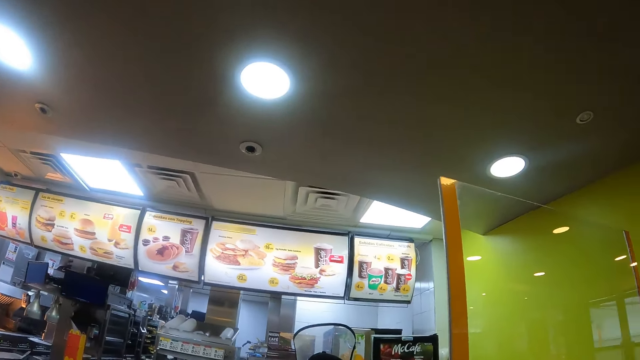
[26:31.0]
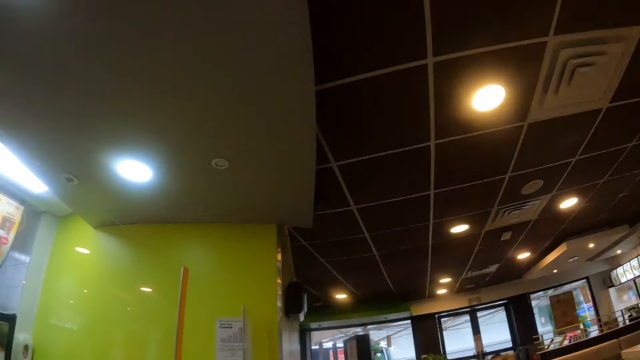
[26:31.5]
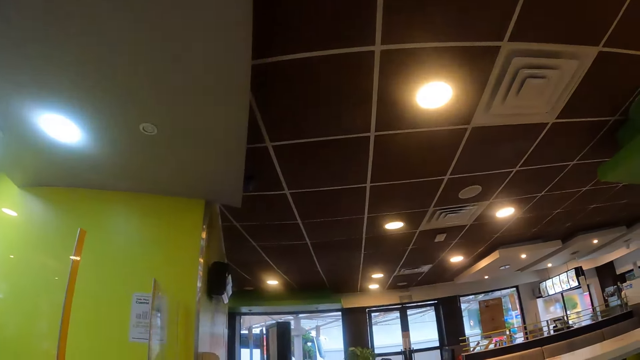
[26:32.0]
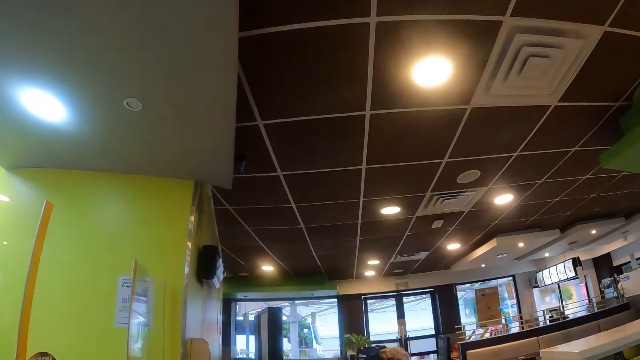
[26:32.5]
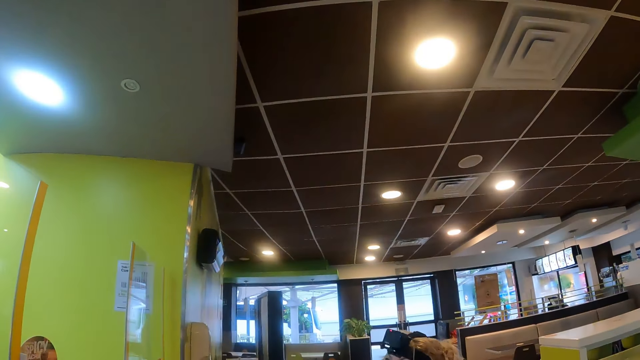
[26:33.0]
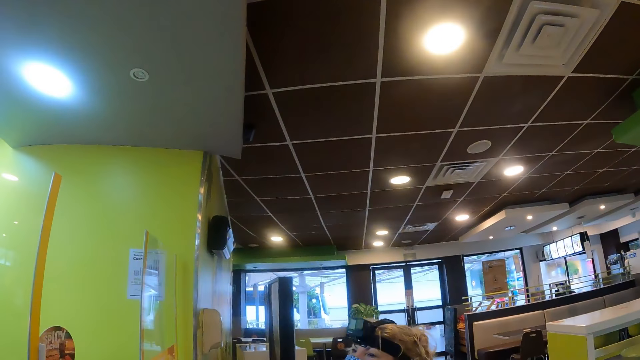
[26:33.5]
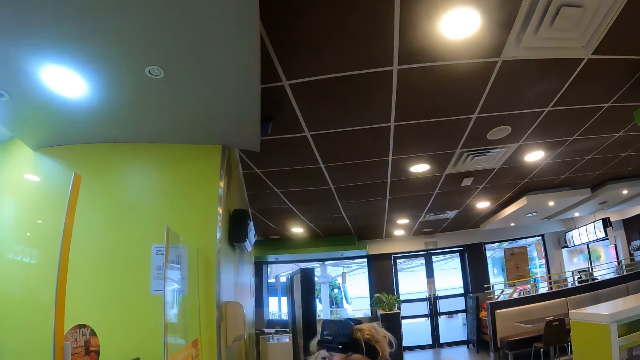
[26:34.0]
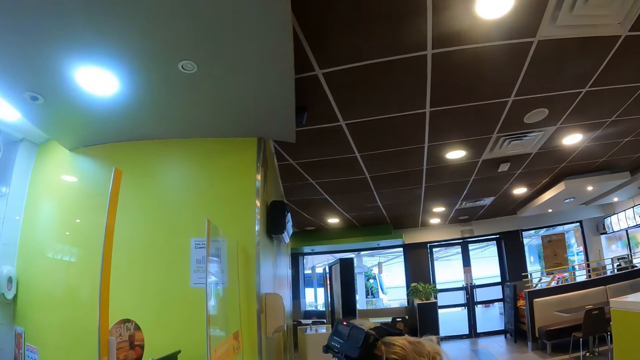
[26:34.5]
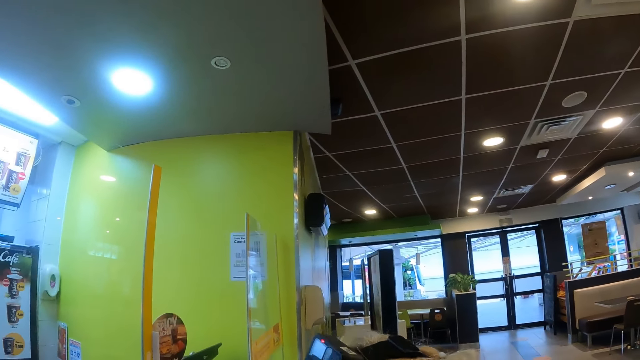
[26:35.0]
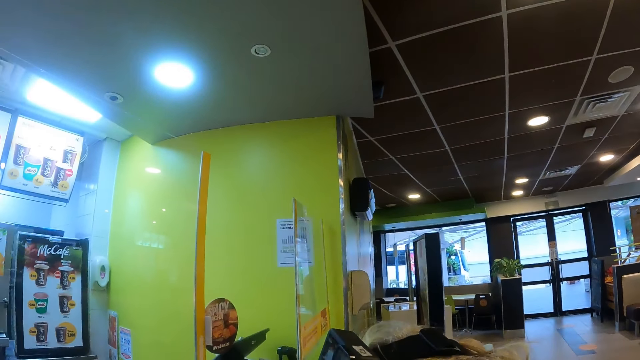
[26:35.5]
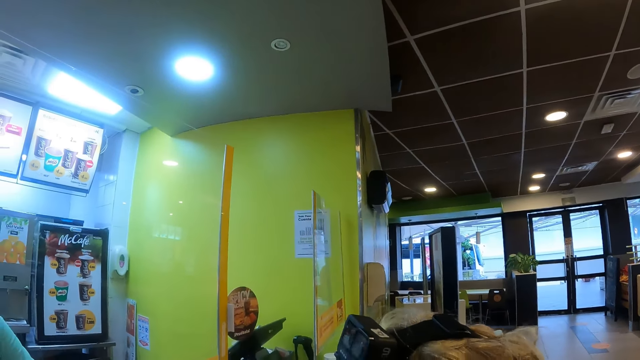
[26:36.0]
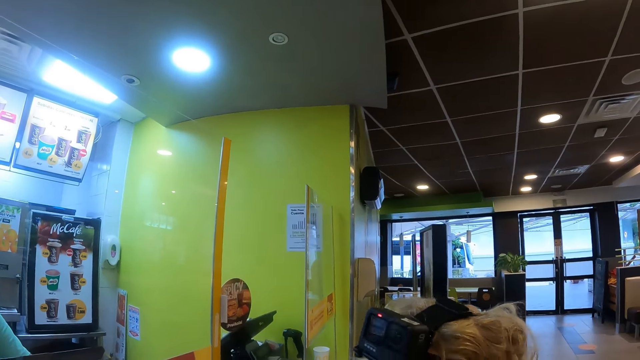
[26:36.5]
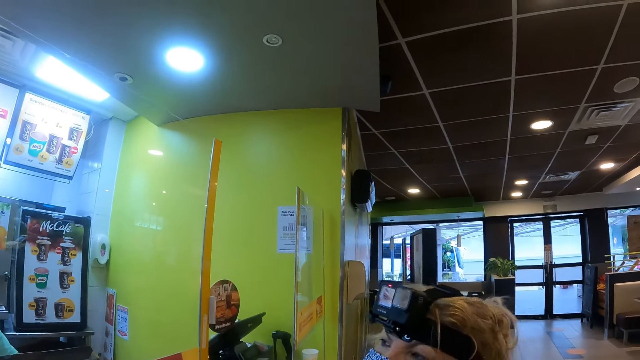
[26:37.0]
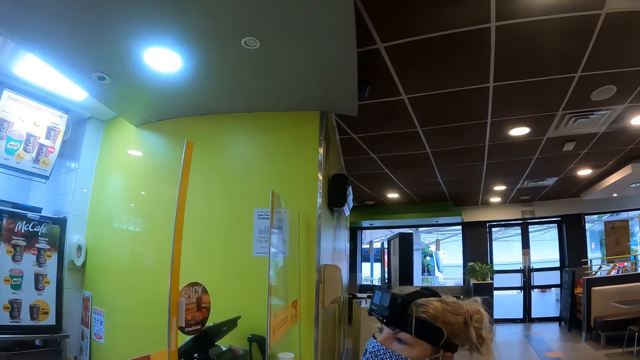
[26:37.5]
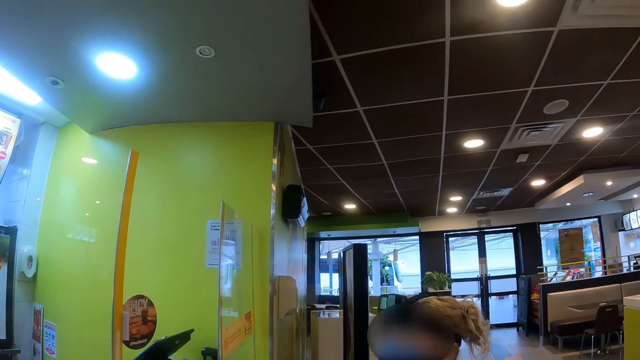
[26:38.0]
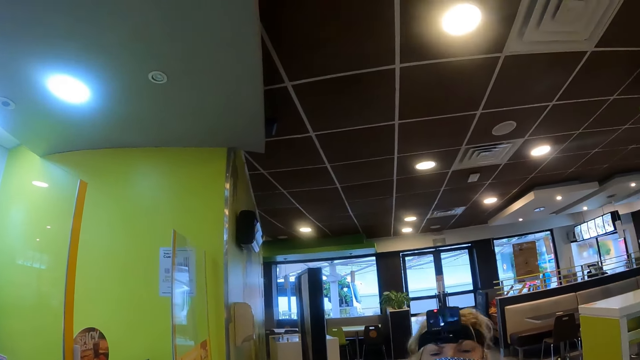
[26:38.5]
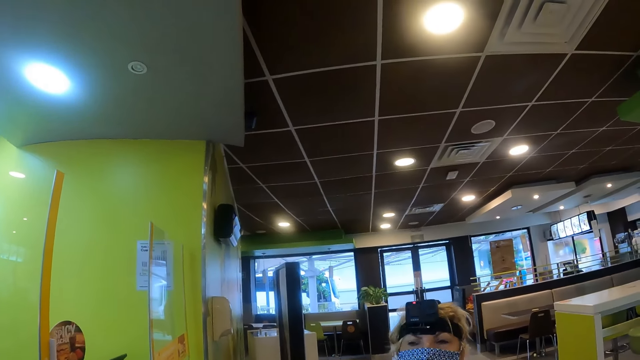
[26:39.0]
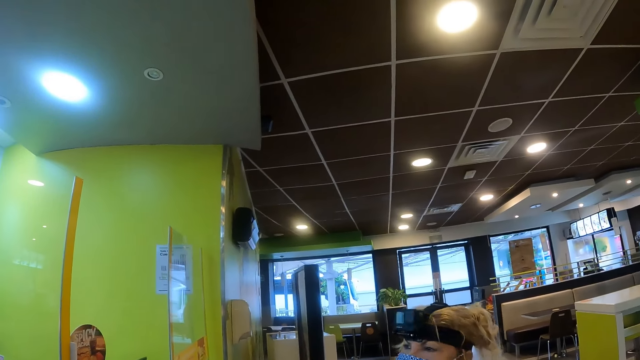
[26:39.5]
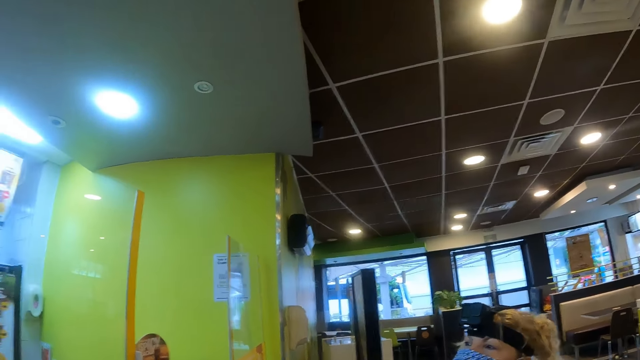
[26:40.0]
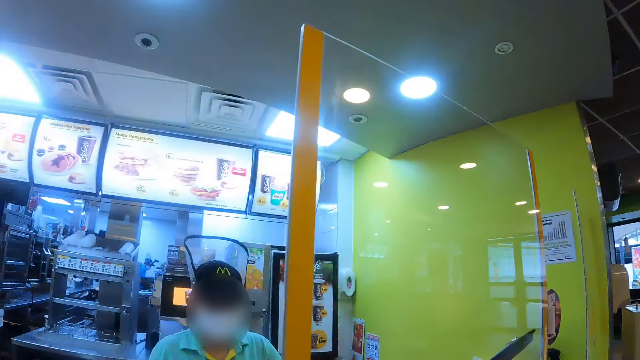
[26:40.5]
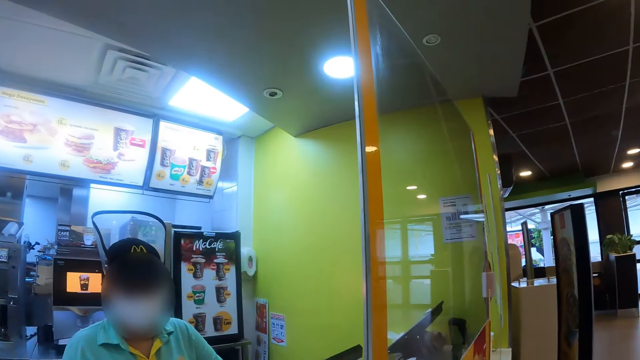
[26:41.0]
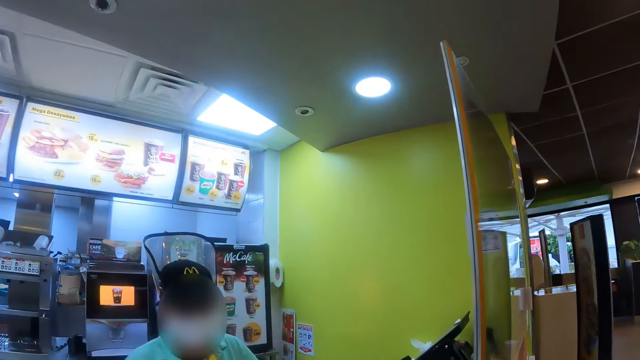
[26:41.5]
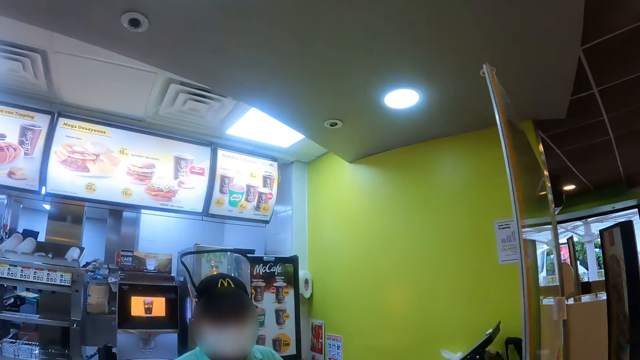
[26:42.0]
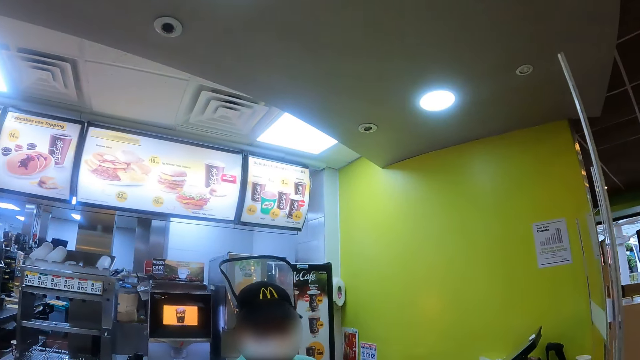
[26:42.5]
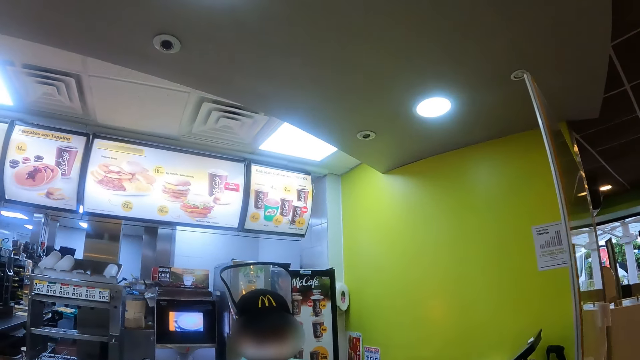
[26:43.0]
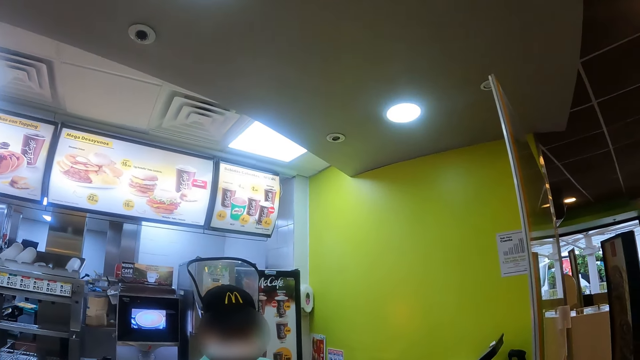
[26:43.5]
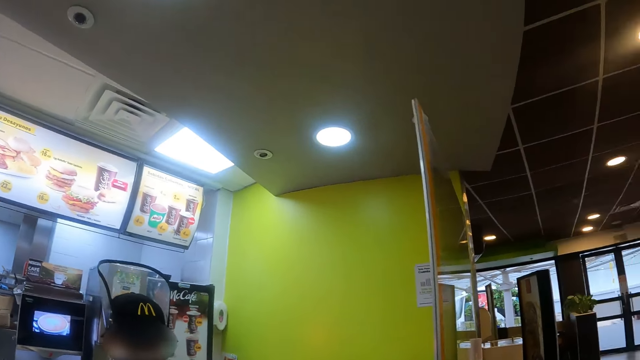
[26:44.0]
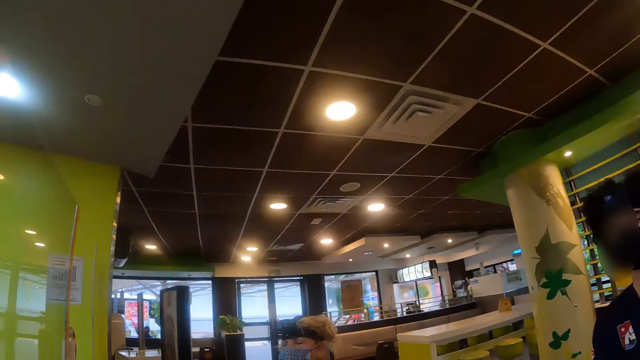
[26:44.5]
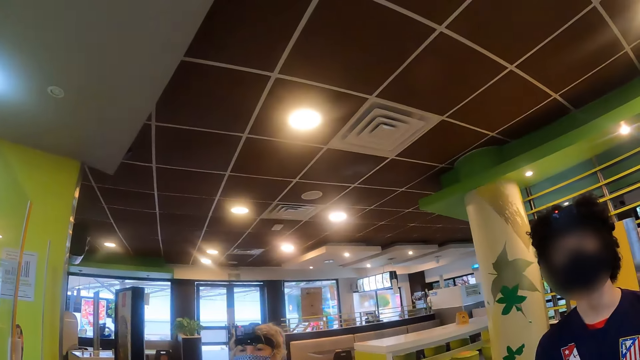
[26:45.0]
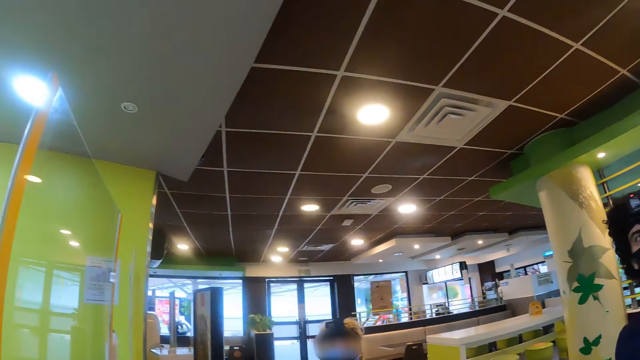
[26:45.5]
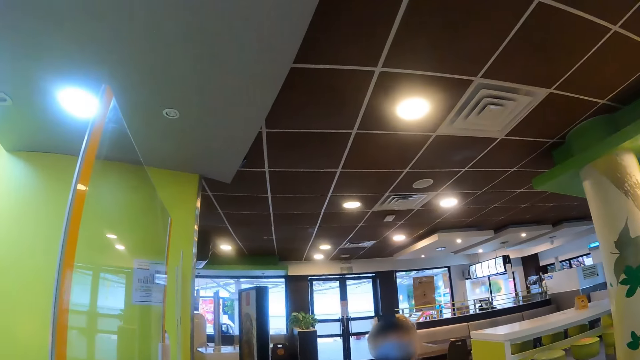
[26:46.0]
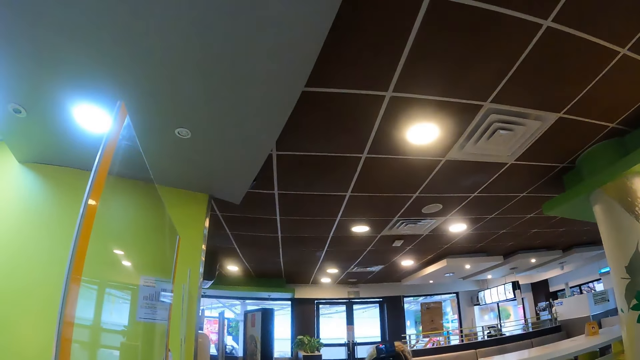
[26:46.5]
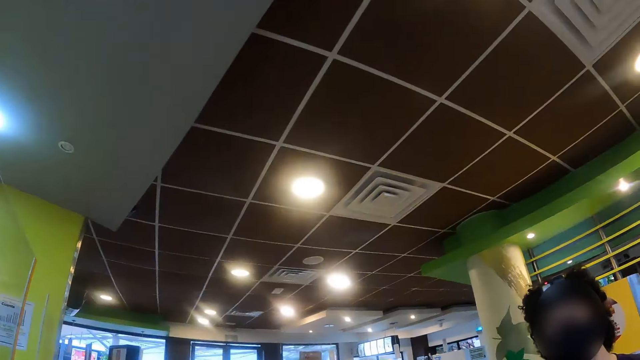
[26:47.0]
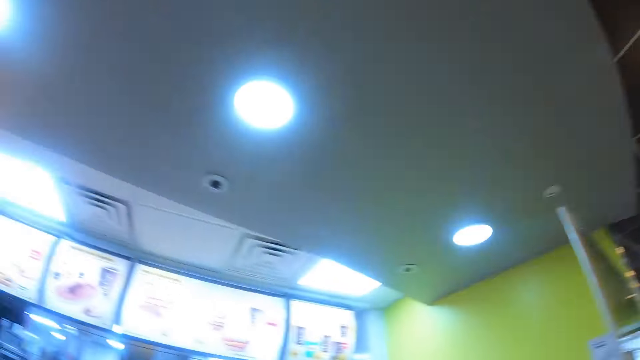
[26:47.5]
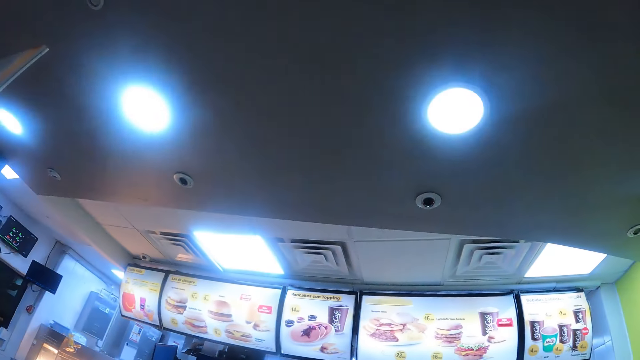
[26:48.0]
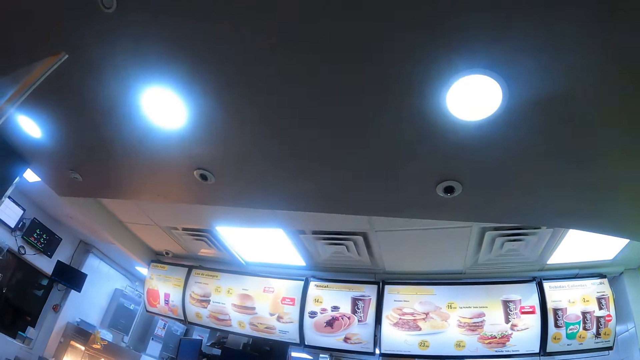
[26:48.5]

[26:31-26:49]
A woman walks towards the camera wearer. The woman shakes her head. The camera wearer interacts with a person. They look around.

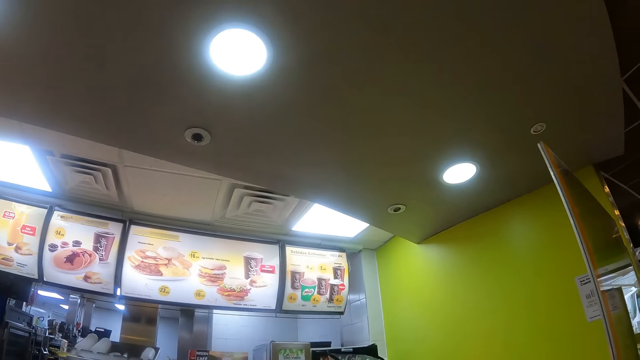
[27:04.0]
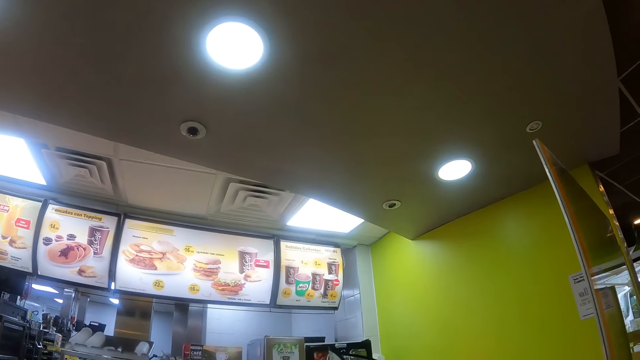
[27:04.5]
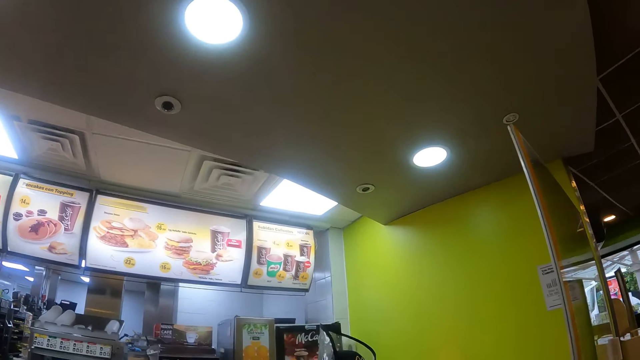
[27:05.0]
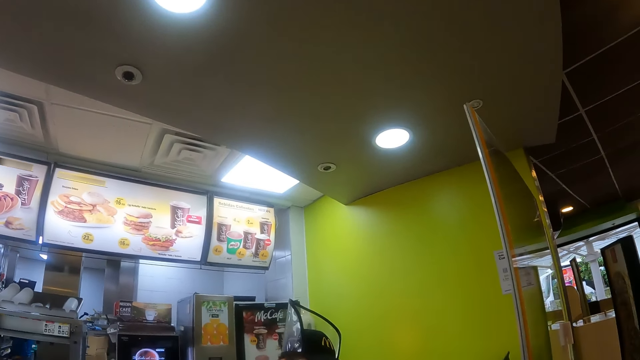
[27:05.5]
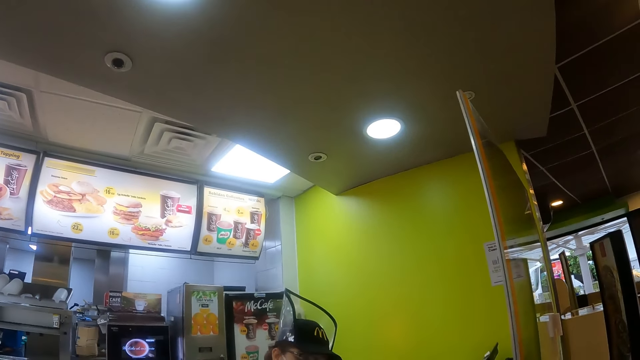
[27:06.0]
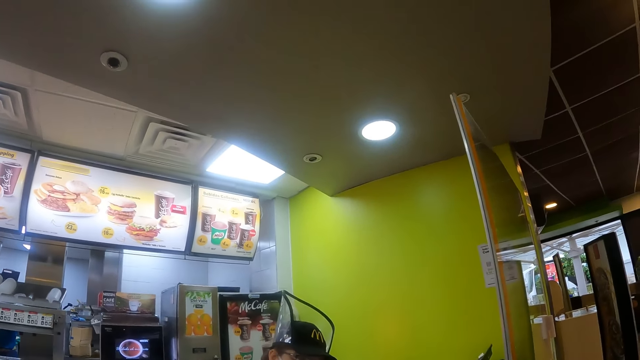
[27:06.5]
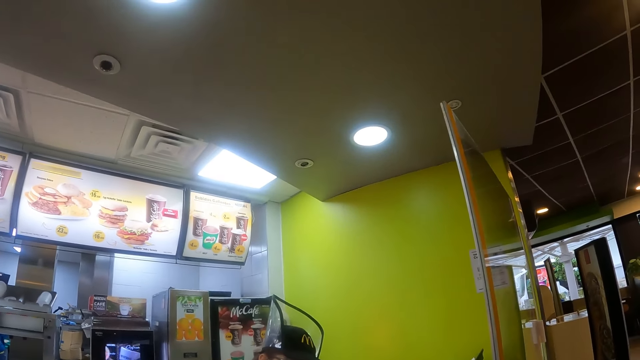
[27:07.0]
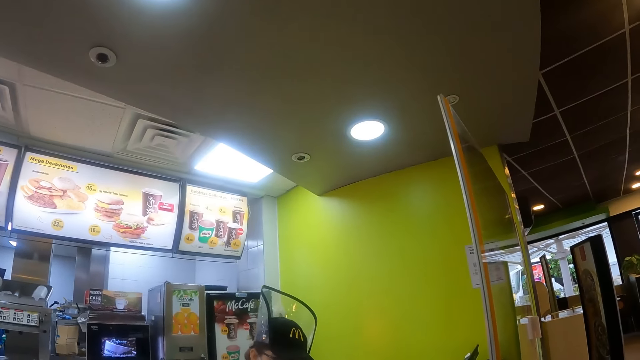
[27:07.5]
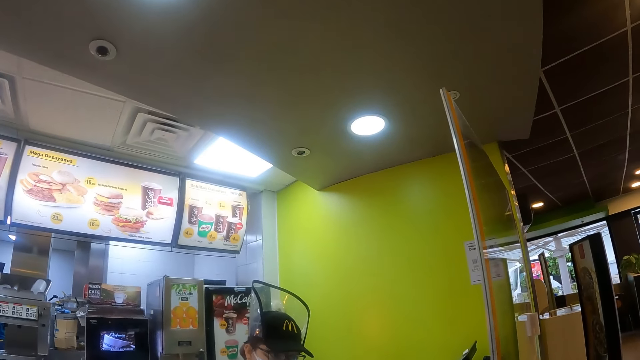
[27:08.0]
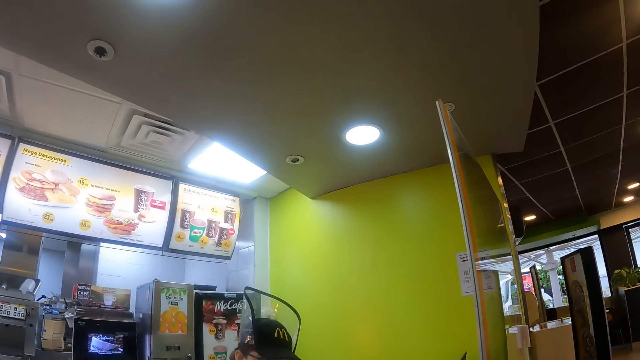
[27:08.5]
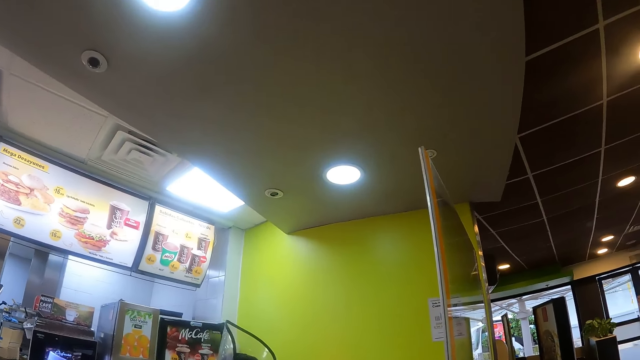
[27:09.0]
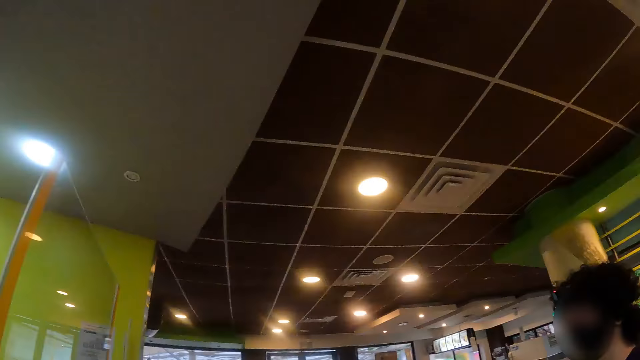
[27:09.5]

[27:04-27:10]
The camera wearer looks at a person. They look around.
